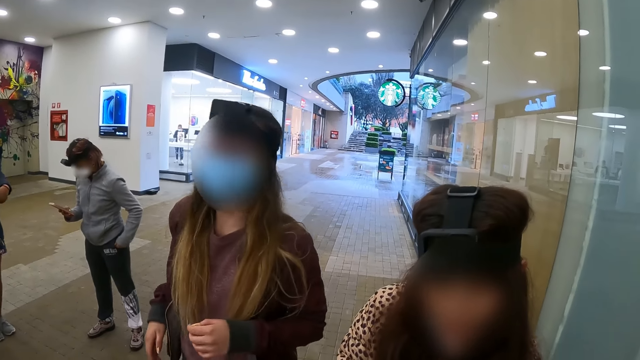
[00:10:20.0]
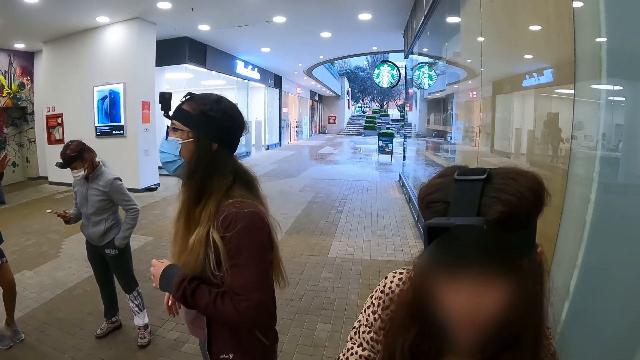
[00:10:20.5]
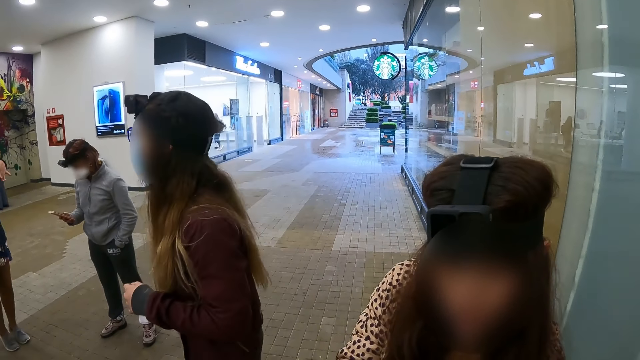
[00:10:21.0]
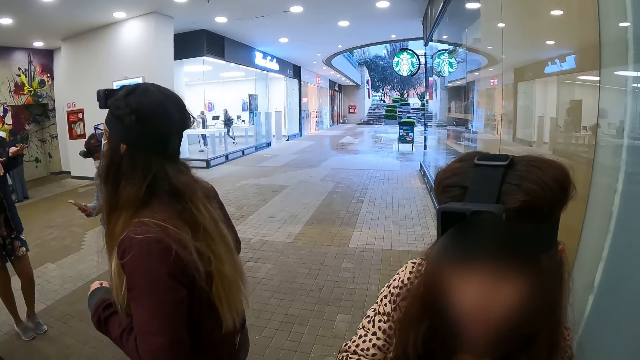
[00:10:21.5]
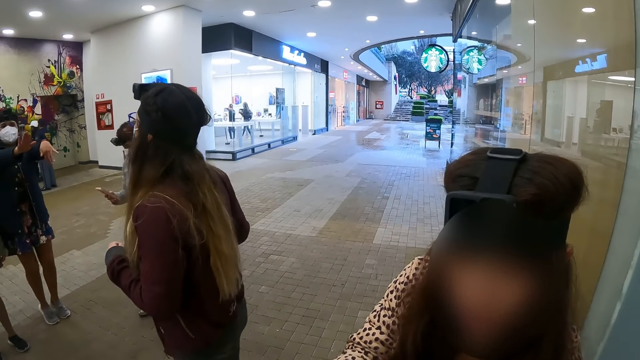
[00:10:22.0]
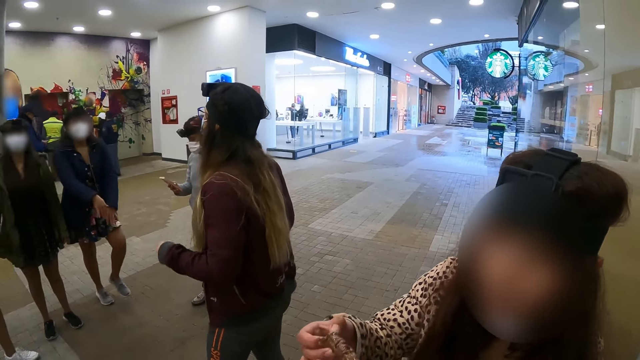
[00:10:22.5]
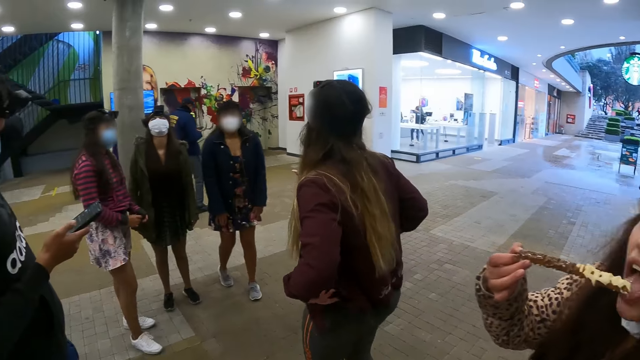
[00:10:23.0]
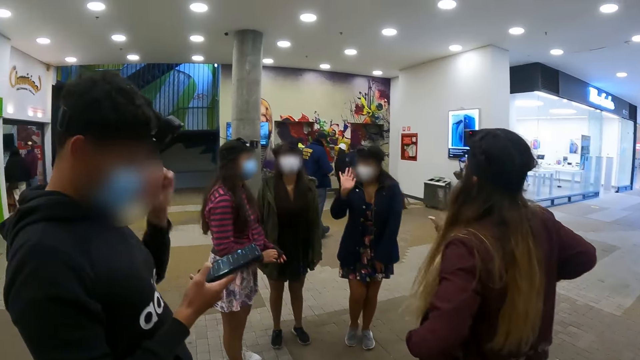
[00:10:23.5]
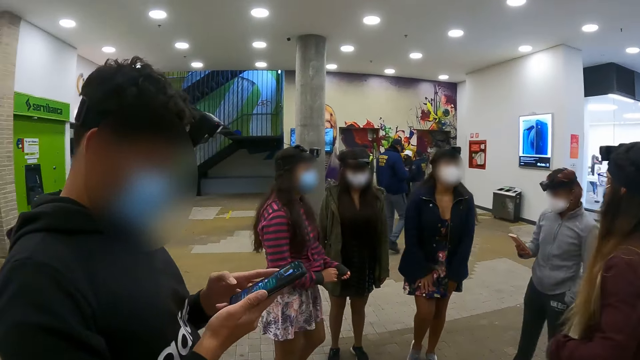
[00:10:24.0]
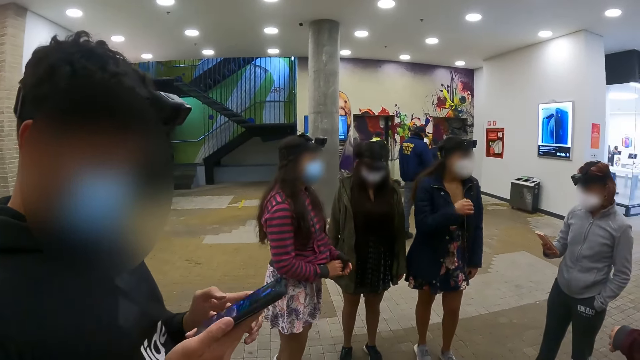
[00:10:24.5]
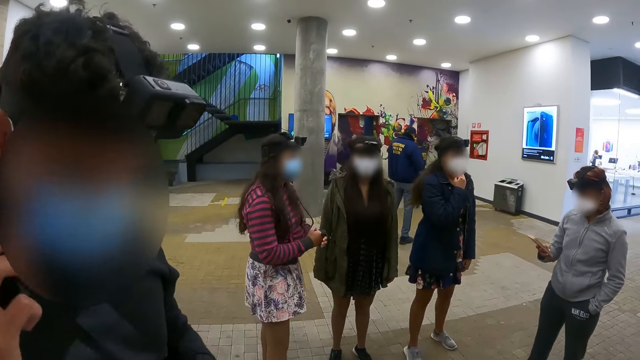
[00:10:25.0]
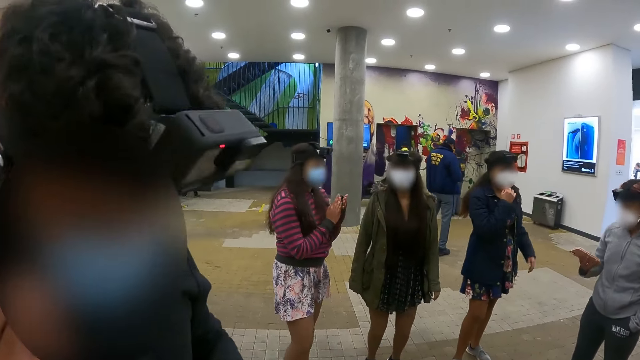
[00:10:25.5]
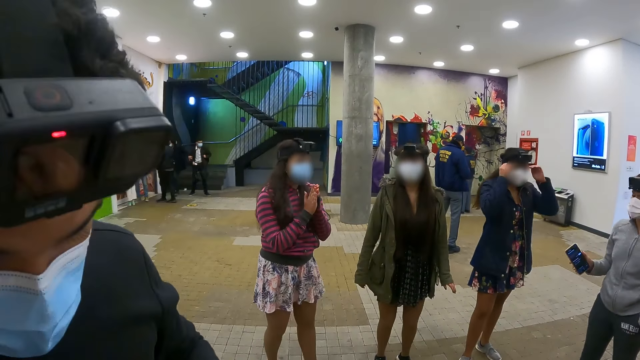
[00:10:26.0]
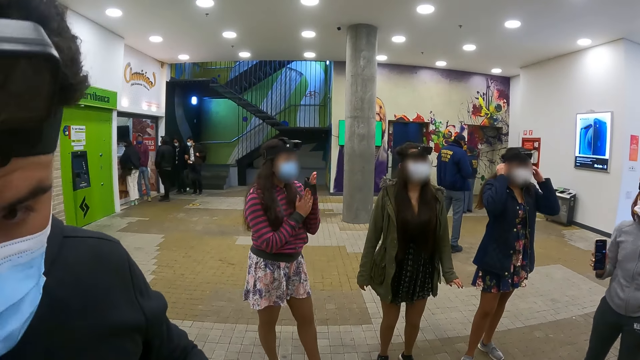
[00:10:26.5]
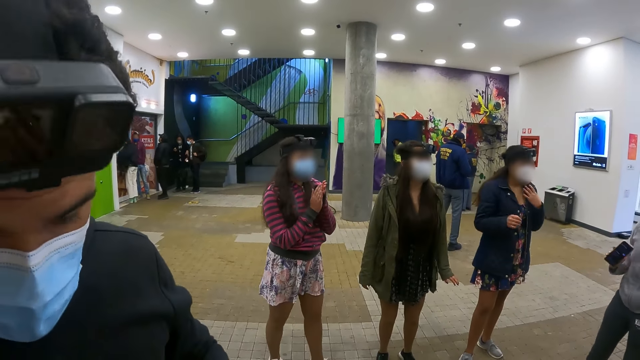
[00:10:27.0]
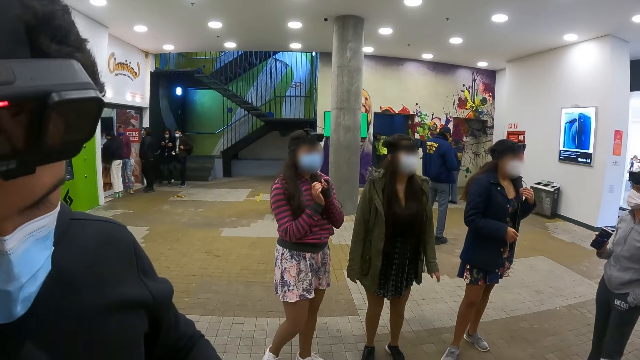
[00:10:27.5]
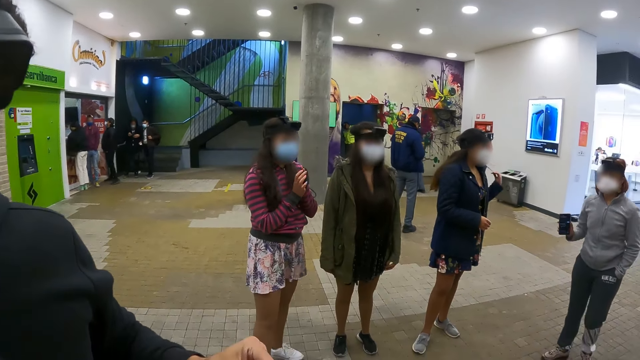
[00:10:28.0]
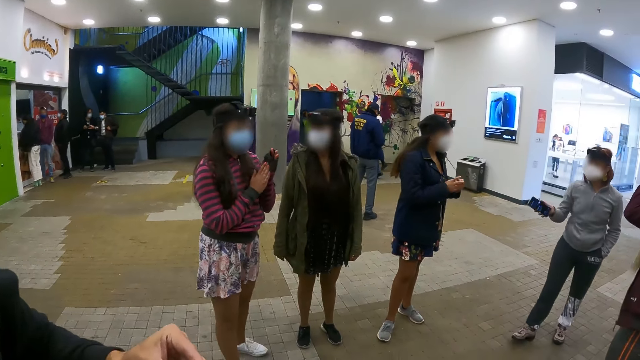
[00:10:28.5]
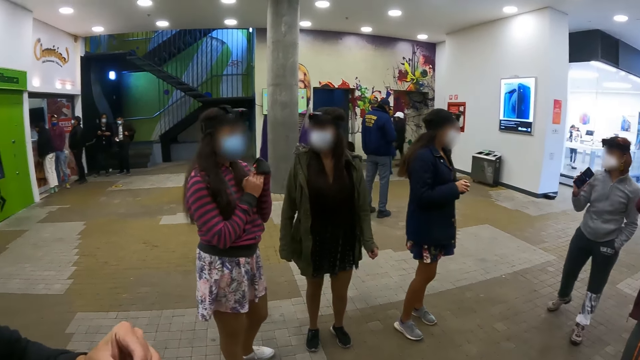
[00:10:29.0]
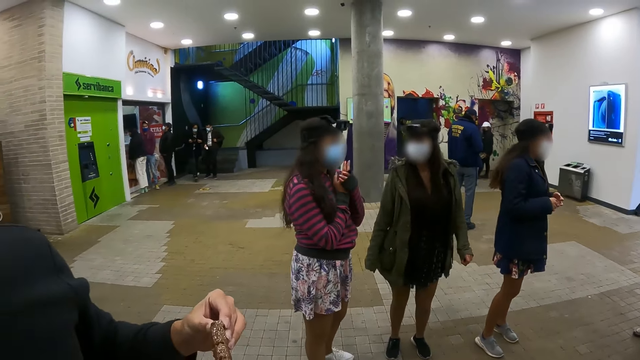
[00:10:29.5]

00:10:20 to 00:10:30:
A person walks around. Another person works out. A third person operates a phone. The first person looks around. A fourth person operates a phone and holds the phone with both hands. The camera wearer walks around the area. The second person gestures. The fourth person holds the phone on the ear. The second person adjusts the facemask. A fifth person rubs hands. The third person shakes the phone. The second person touches hair. The third person gestures.

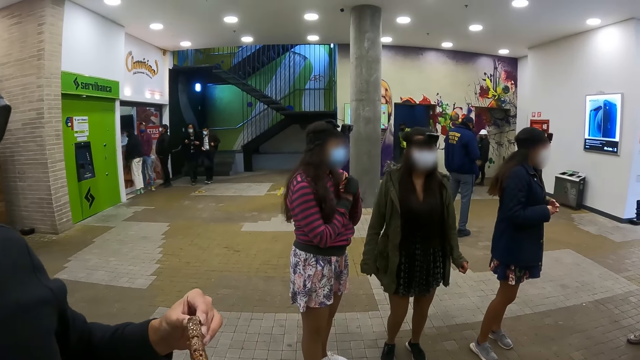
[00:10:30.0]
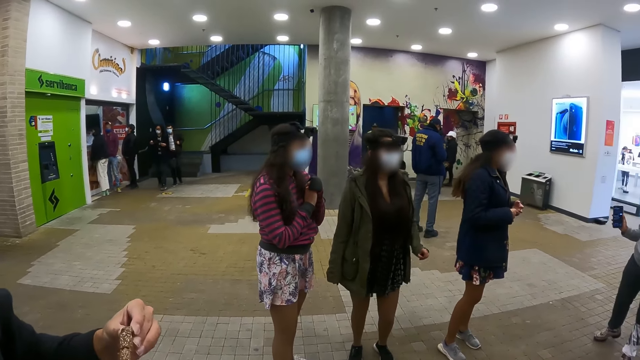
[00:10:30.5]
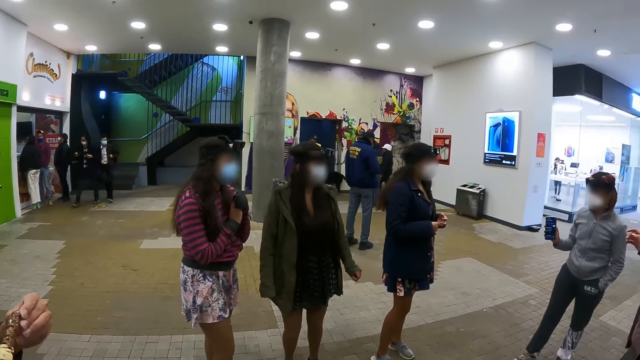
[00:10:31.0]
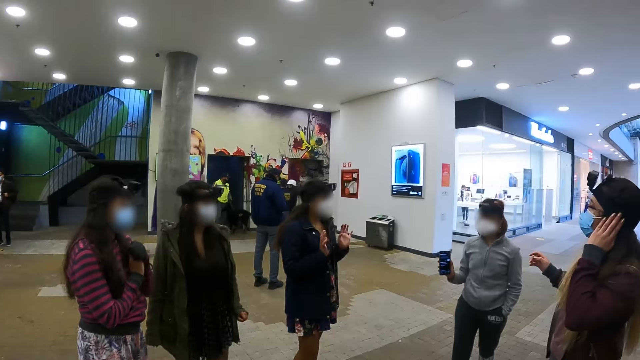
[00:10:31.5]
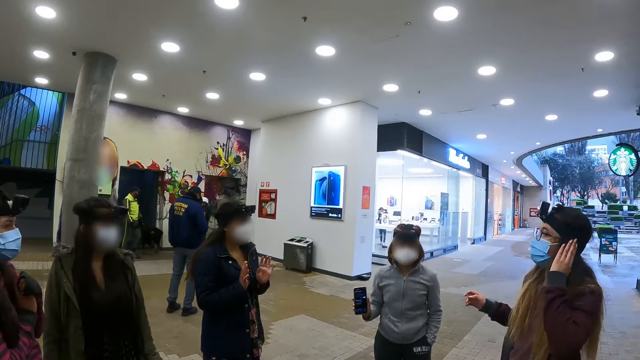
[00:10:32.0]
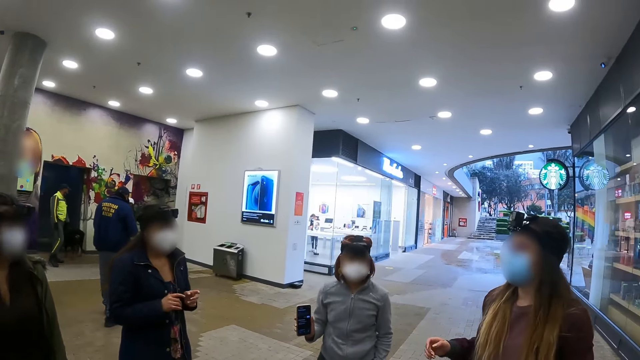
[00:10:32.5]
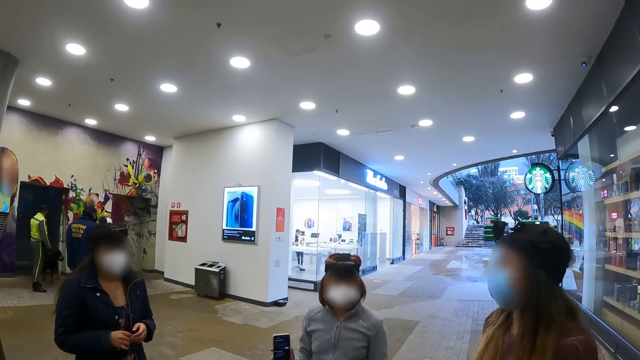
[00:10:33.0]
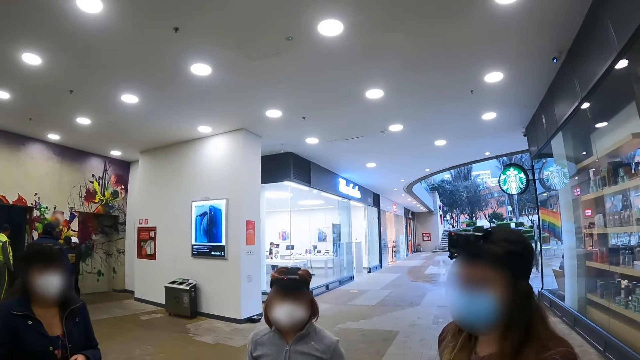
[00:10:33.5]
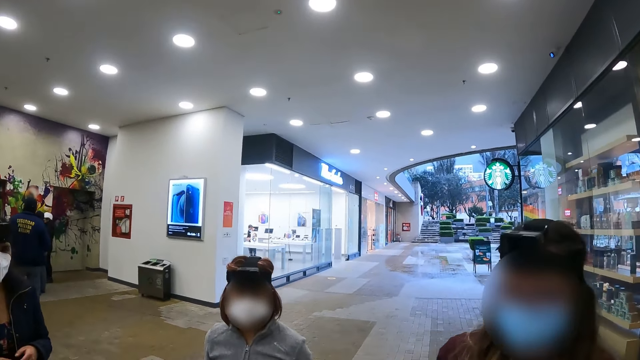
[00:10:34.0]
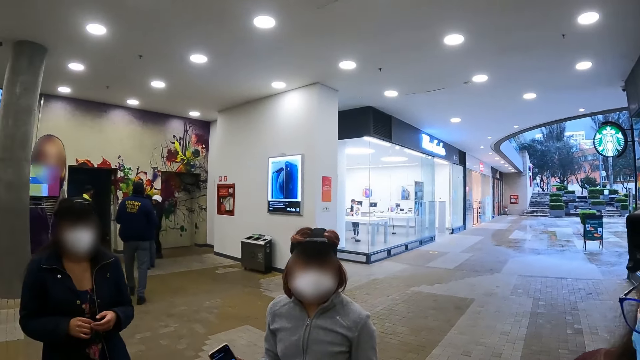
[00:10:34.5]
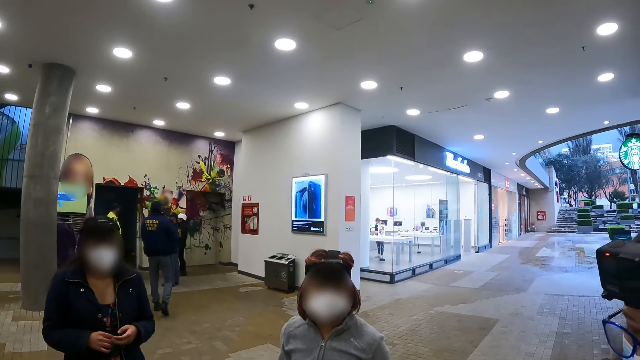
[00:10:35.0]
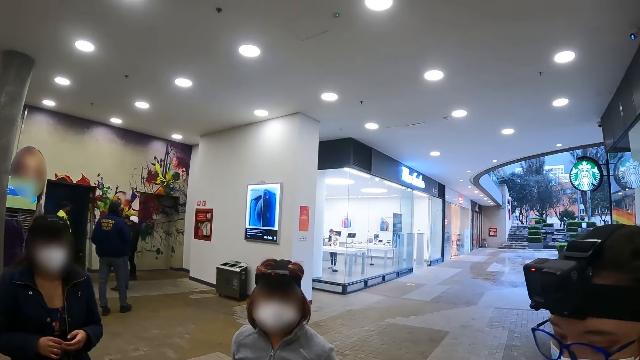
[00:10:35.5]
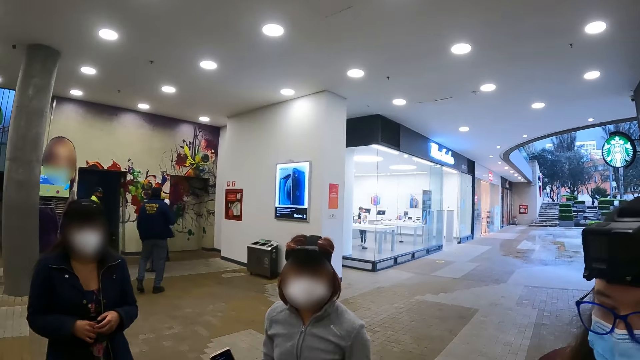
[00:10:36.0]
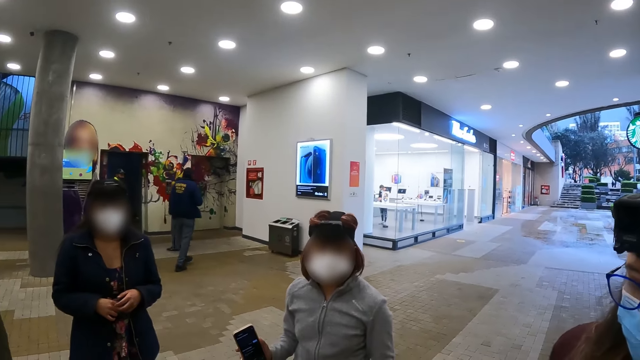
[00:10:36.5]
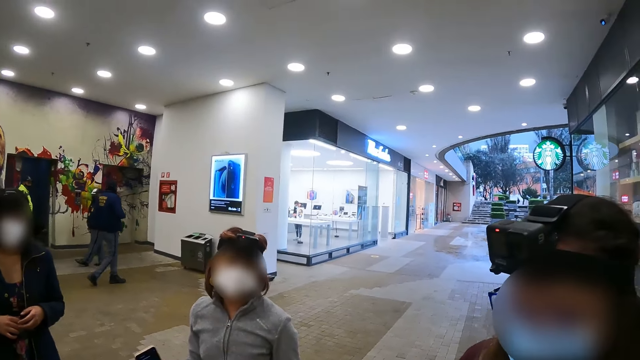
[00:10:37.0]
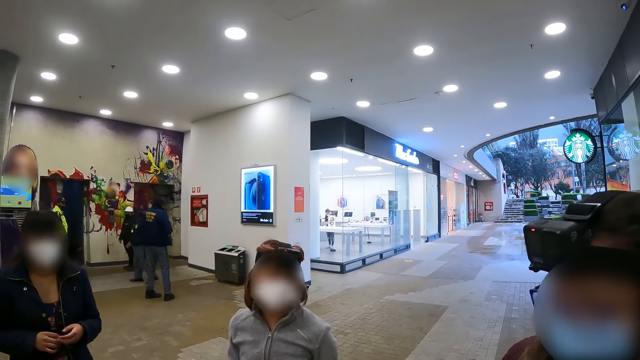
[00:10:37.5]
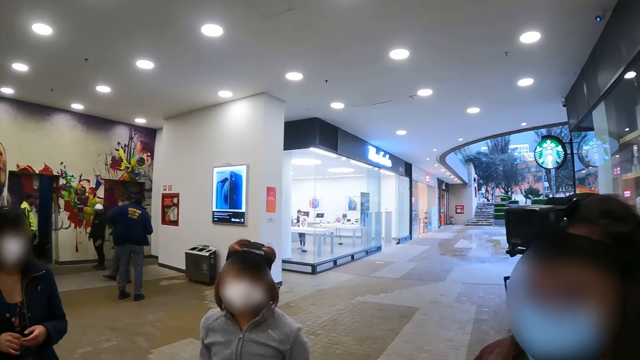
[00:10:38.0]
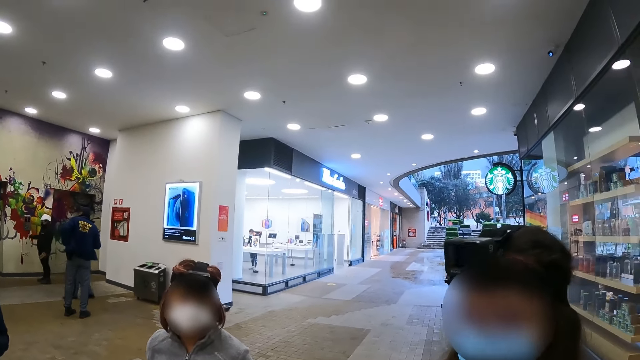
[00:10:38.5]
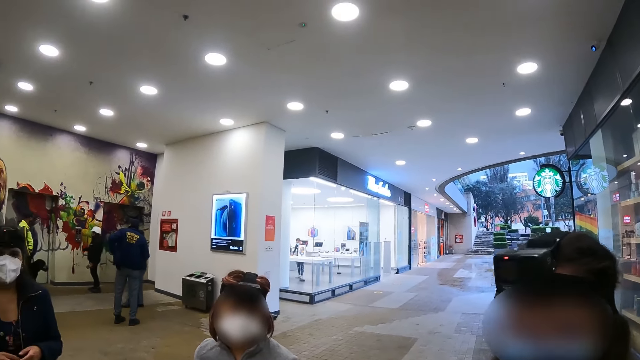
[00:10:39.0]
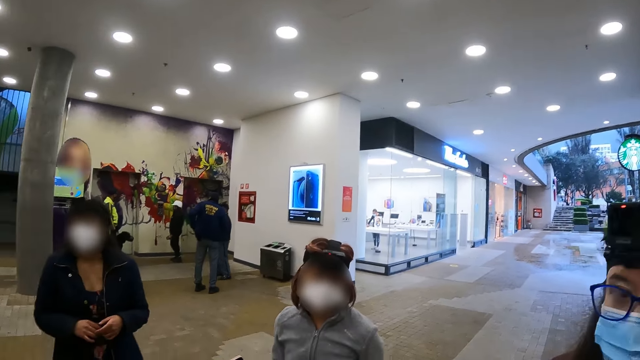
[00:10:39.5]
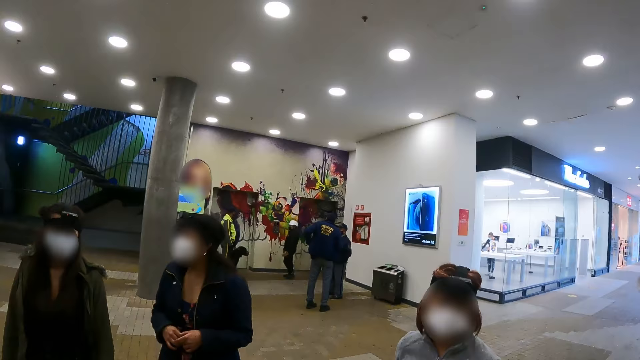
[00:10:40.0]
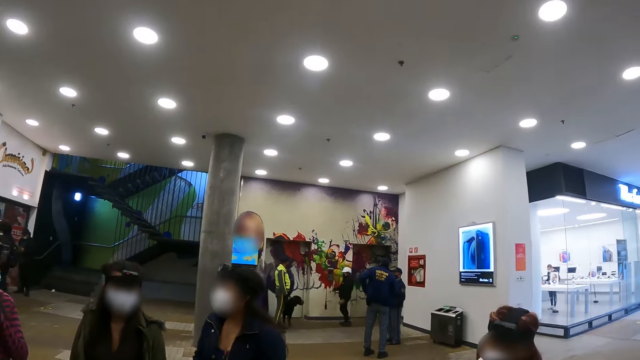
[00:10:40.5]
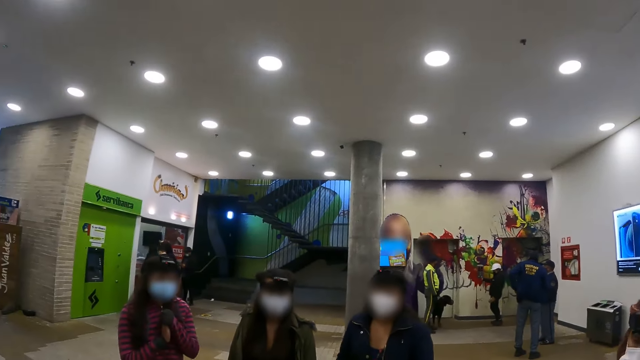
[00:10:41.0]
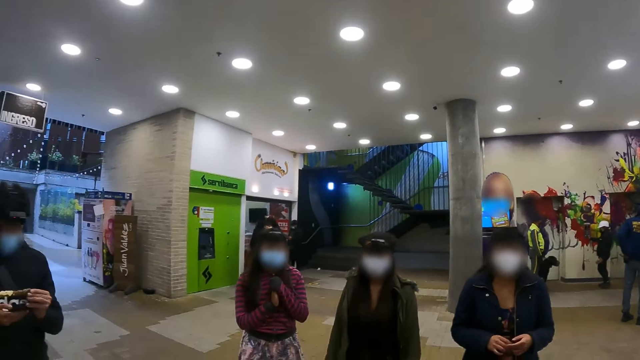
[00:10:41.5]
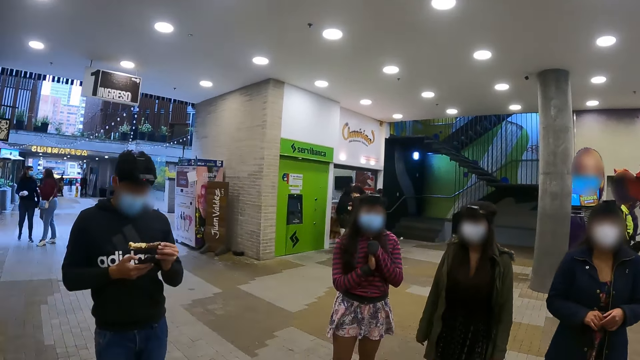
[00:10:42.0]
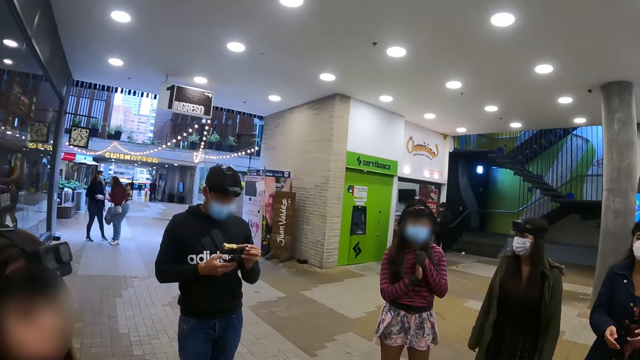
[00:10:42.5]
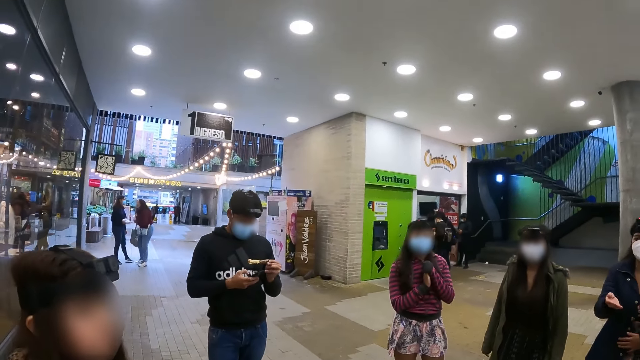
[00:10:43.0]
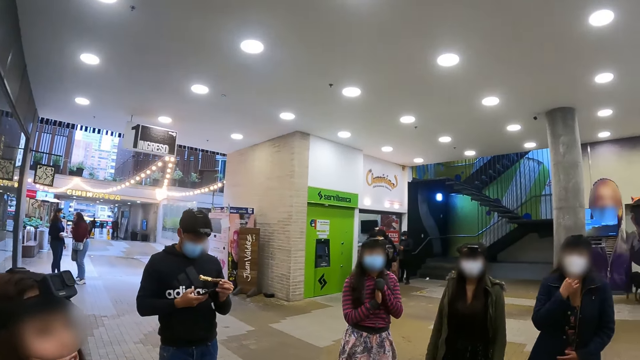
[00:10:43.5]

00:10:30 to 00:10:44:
A person holds a snack and eats the snack. Another person gestures. A third person lowers a hand and walks around. The camera wearer converses with a female. They look around. They look around the area. The first person operates the phone.
